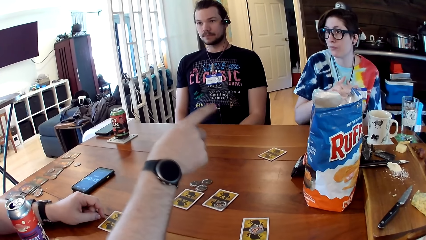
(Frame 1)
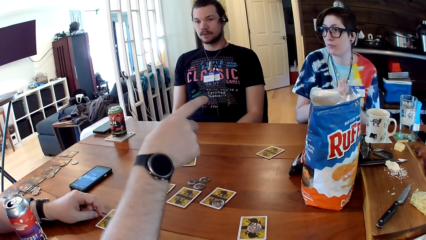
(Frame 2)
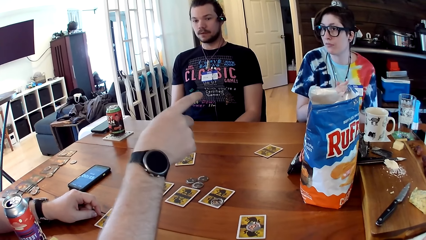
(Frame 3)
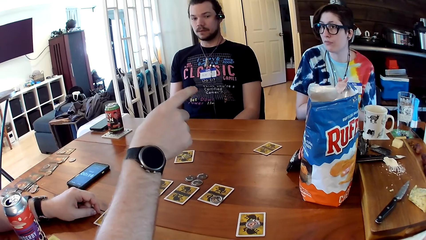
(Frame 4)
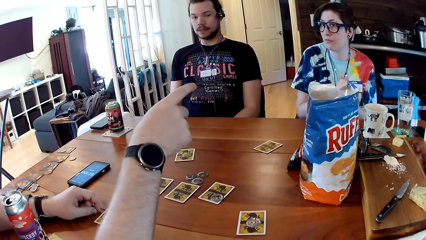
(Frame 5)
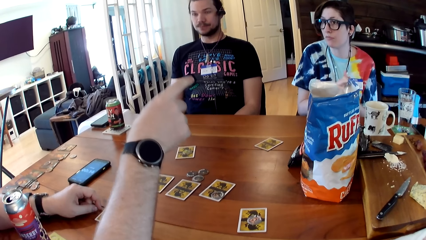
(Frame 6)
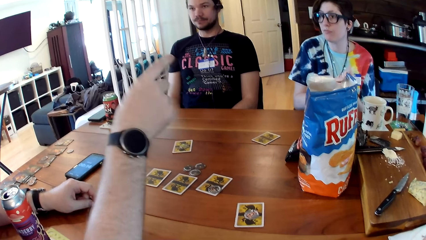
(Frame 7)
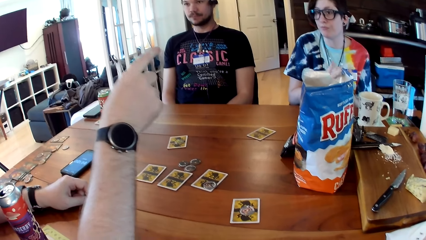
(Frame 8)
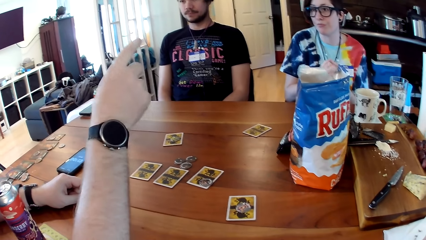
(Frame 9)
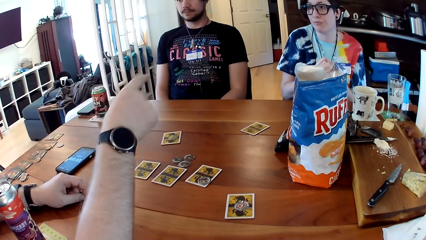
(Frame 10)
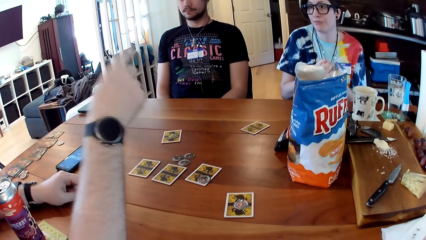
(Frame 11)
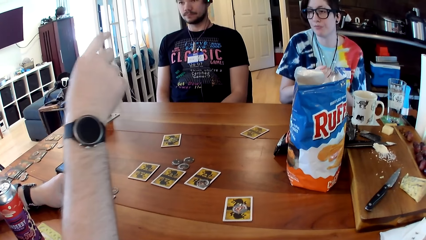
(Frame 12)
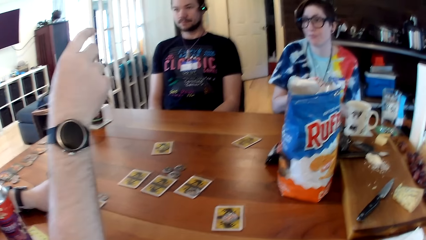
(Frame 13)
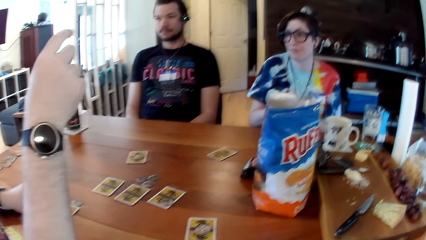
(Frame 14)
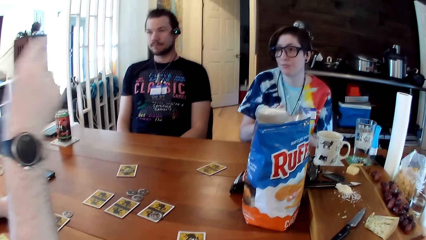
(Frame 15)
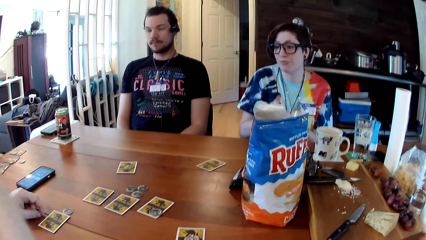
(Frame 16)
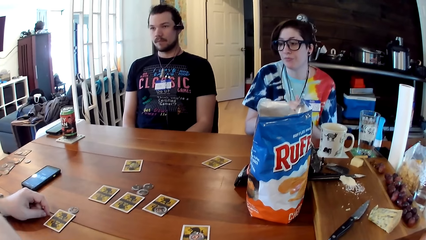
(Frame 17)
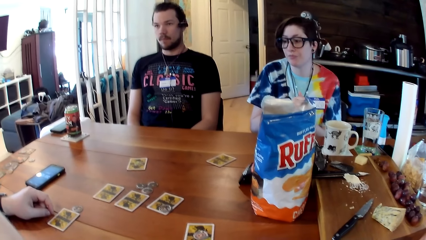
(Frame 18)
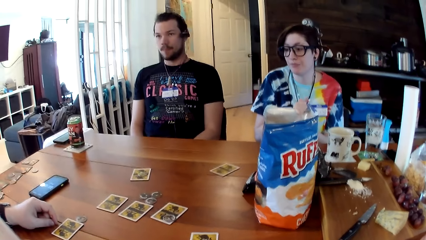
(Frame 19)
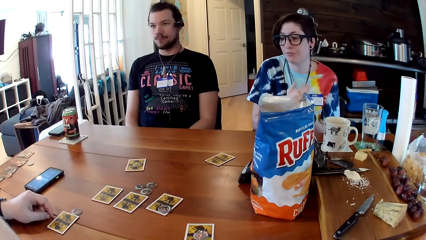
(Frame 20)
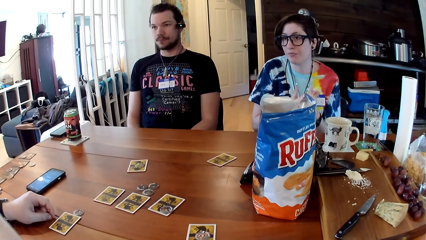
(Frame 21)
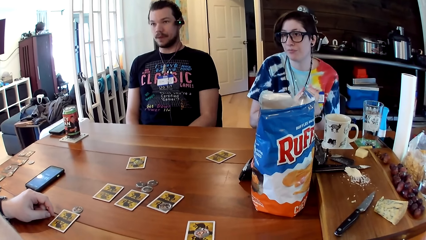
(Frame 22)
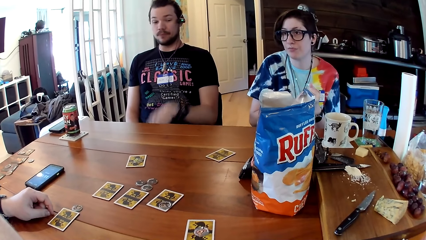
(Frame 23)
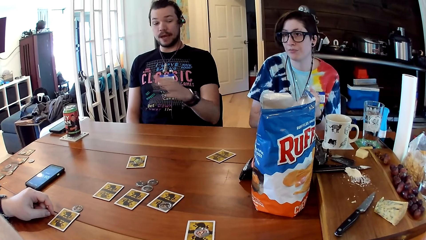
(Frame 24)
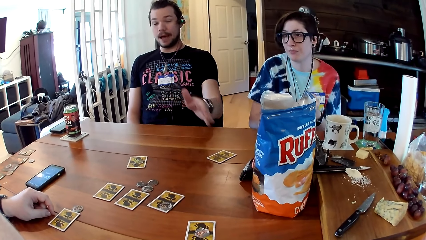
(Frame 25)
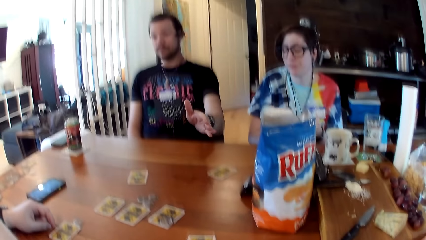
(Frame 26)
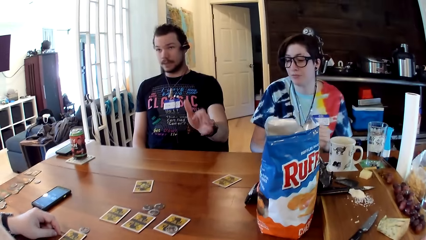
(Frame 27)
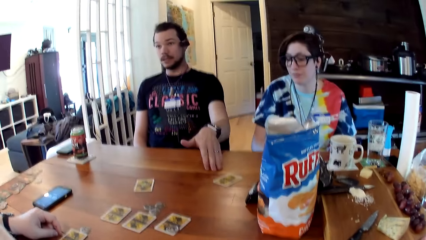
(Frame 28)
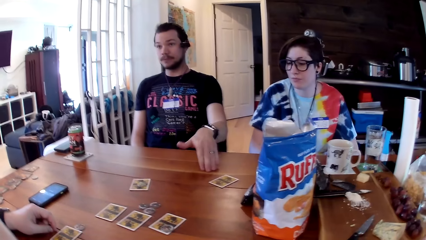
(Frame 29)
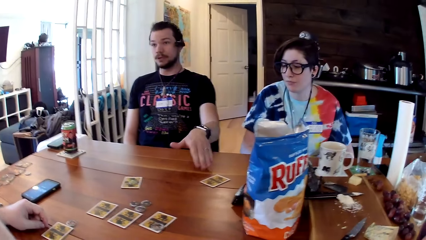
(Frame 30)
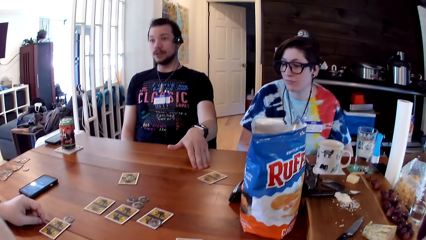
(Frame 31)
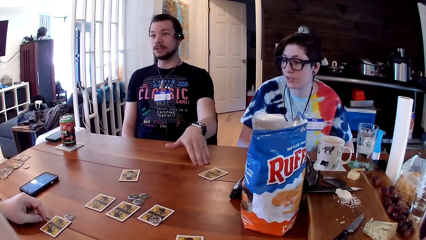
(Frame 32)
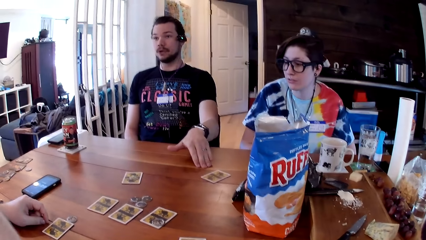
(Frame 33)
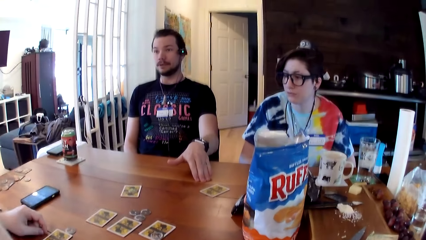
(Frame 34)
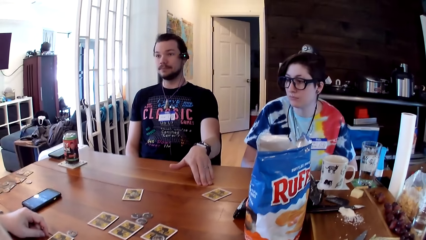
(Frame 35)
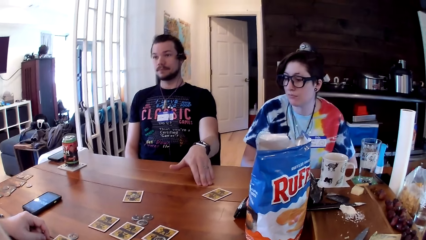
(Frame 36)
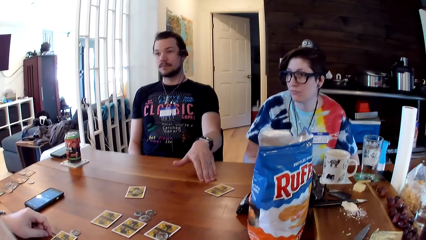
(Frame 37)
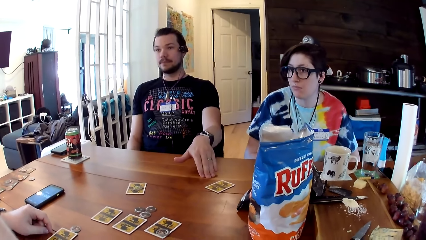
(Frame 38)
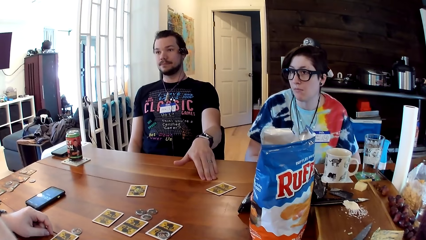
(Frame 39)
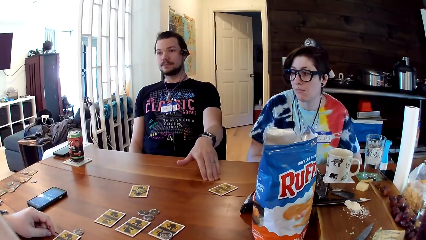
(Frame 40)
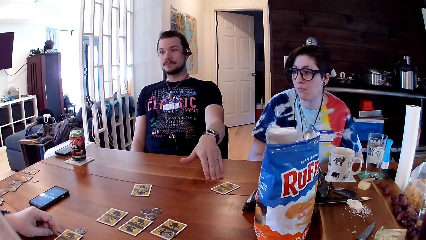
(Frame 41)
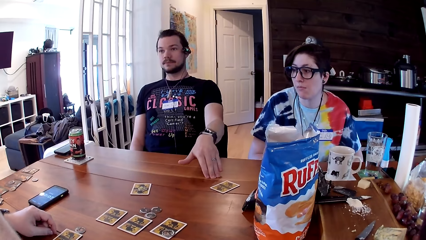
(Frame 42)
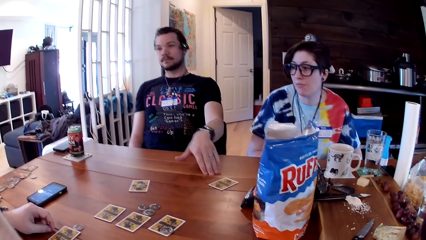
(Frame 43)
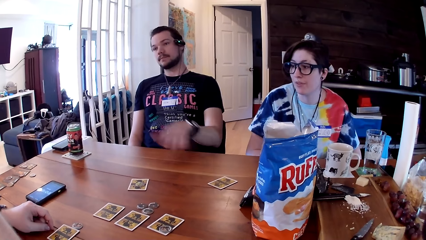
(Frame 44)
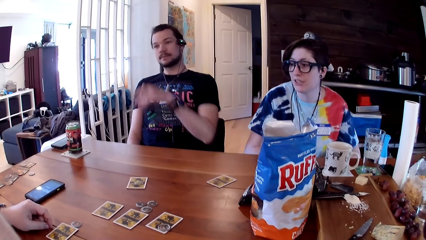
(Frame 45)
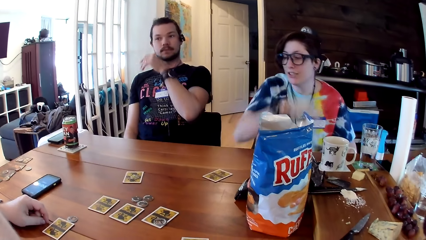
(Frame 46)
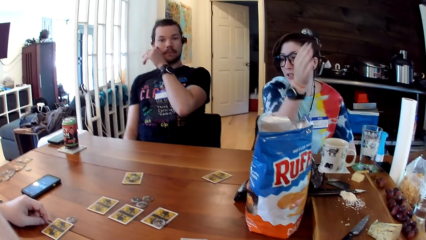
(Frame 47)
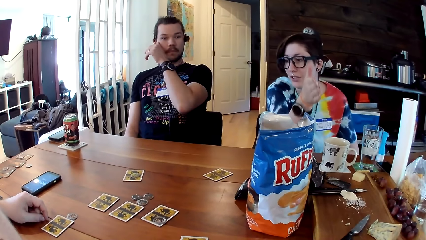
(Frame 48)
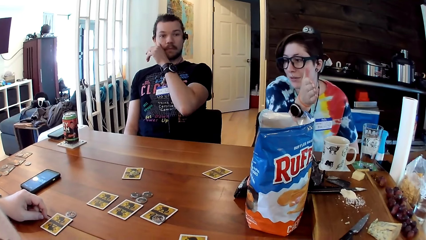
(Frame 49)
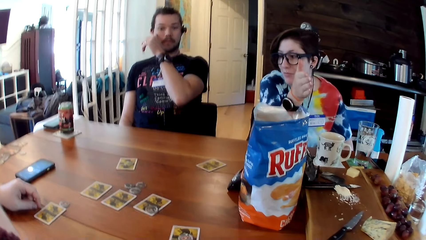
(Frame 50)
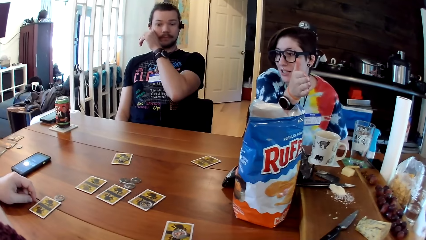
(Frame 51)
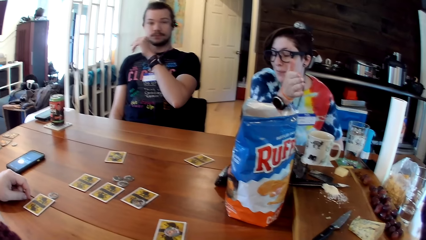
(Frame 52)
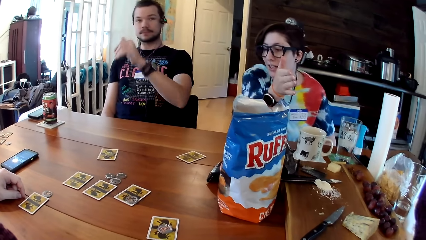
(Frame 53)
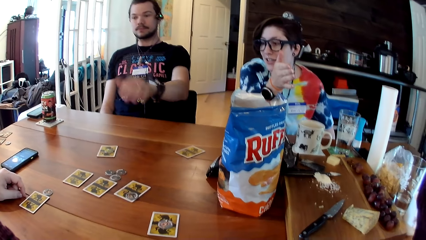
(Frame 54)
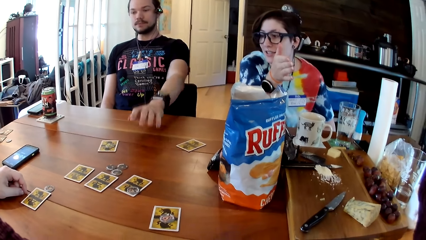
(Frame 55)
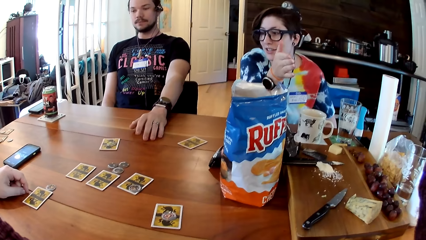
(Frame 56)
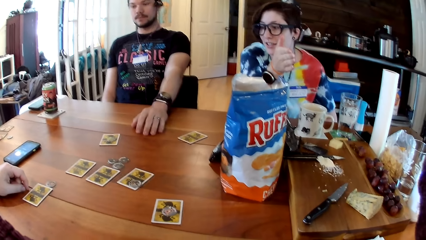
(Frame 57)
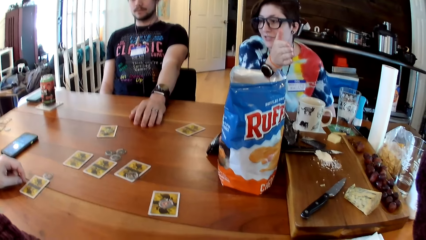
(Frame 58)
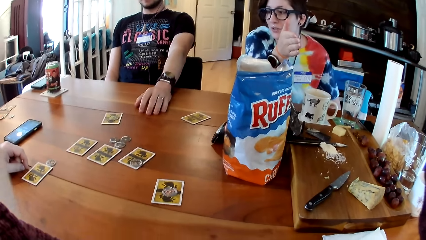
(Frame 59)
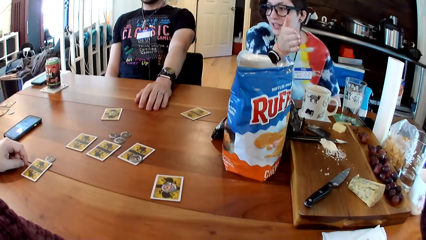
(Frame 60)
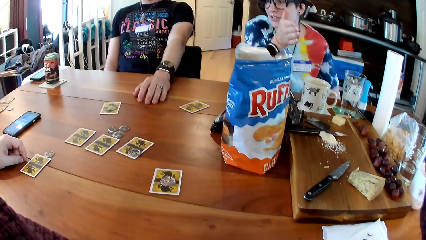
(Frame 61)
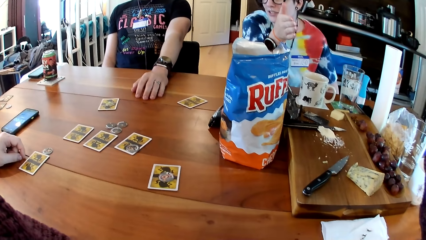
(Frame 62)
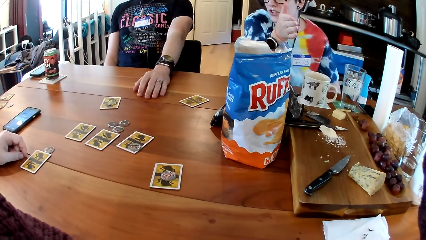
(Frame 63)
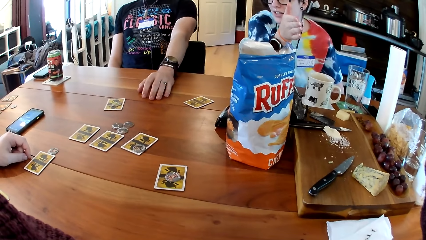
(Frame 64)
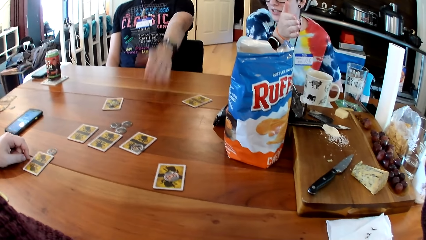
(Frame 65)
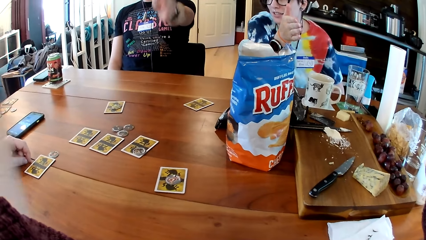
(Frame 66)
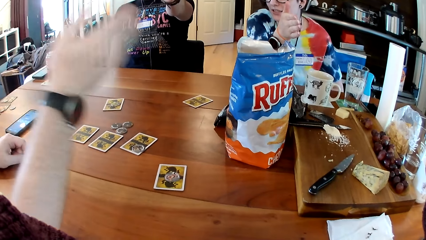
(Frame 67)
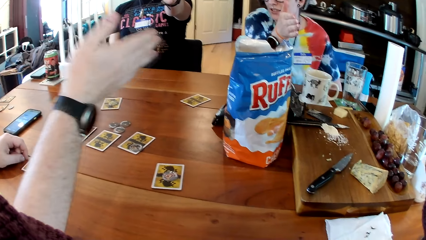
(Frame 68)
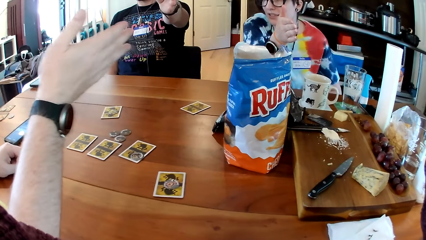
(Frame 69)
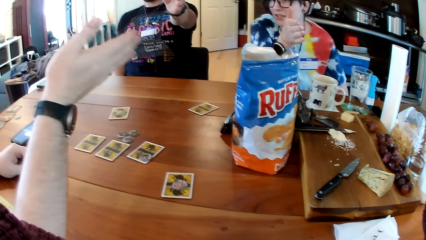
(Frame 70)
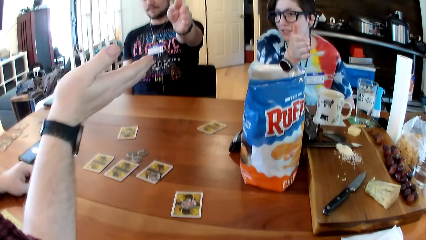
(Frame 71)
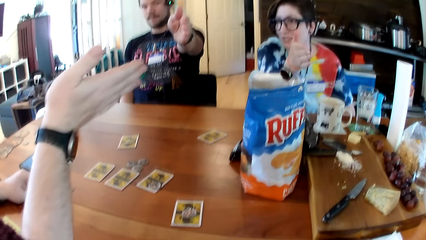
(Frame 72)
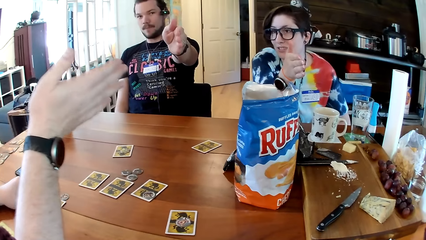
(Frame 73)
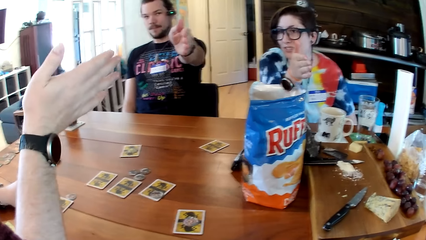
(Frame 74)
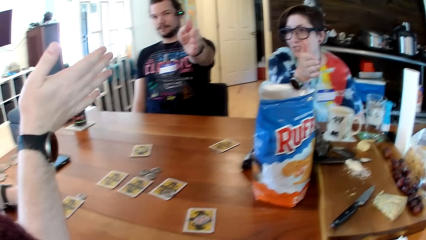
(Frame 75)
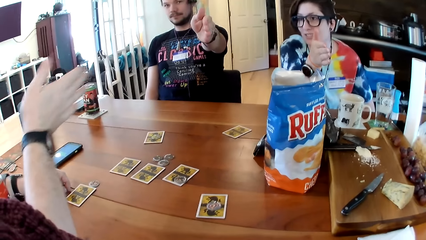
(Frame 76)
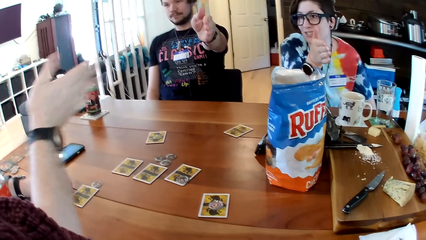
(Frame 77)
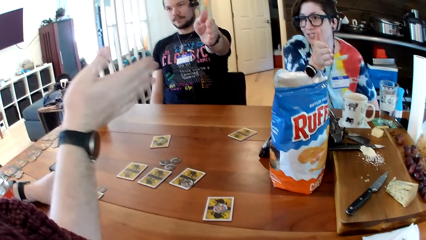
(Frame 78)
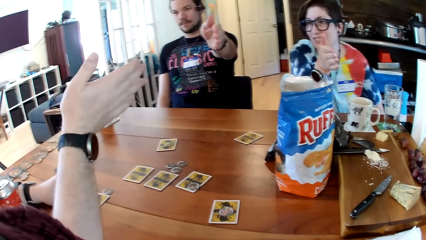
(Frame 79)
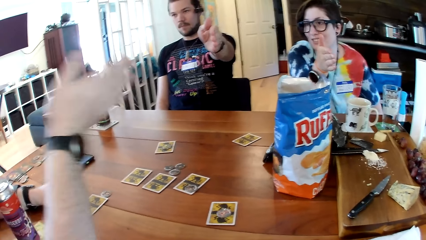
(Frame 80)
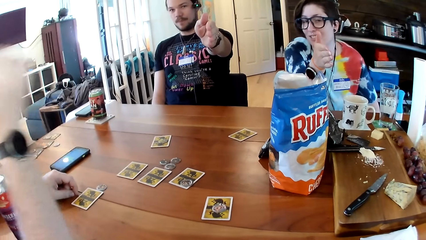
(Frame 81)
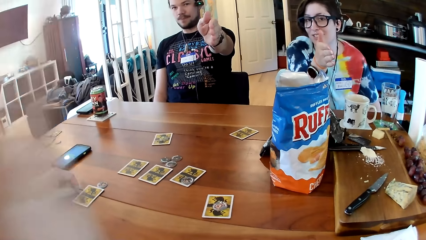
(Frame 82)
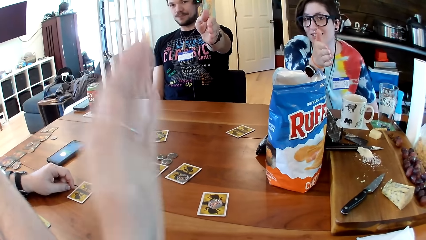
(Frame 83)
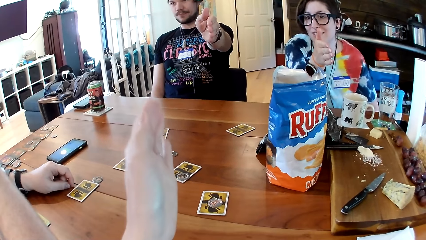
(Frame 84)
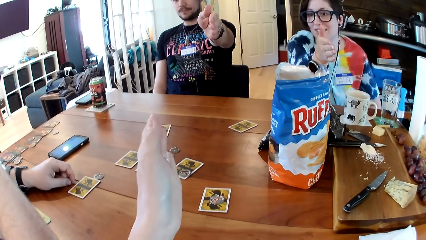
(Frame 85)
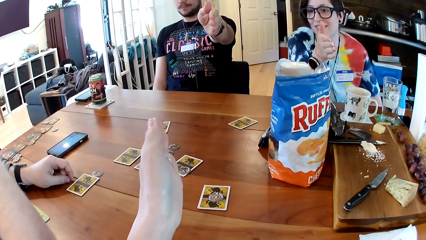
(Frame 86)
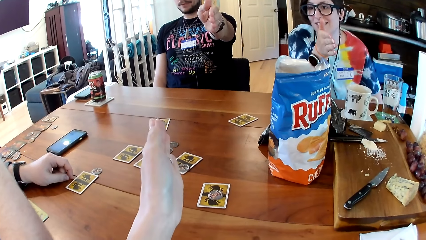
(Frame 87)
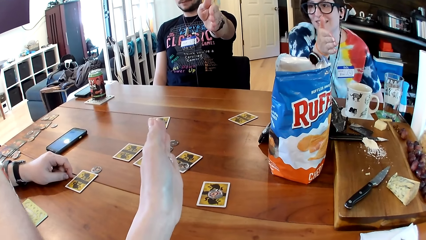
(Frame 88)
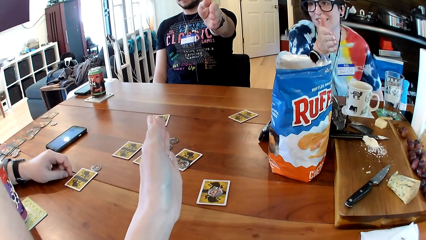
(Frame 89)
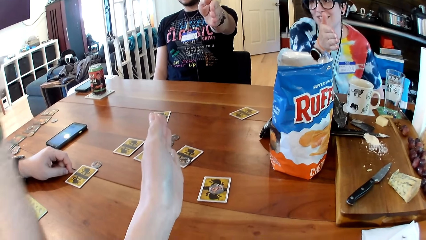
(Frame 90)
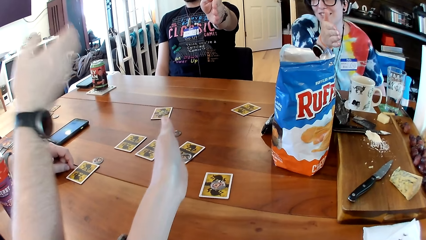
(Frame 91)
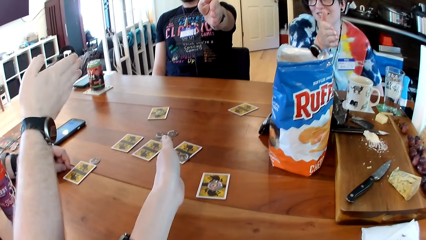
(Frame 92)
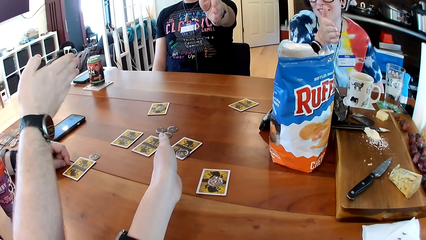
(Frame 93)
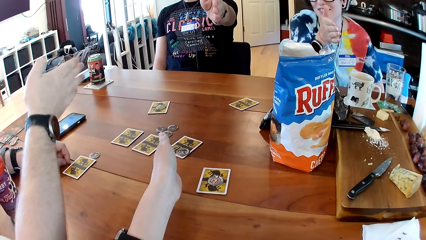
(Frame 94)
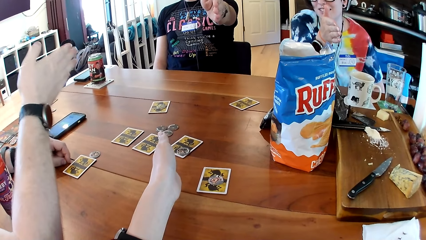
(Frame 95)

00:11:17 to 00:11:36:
The woman points her right hand towards the camera wearer. A man touches his face with his left thumb. The man points his left hand at the camera wearer. Another man points his right hand at the woman. A man talks to the camera wearer. The camera wearer points her left hand at the first man.
